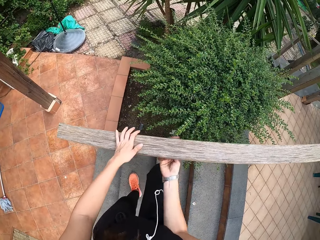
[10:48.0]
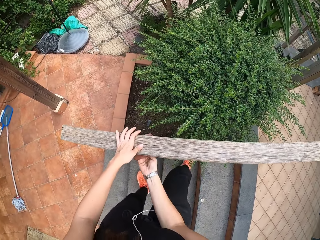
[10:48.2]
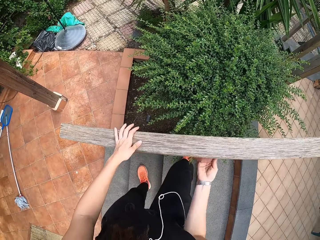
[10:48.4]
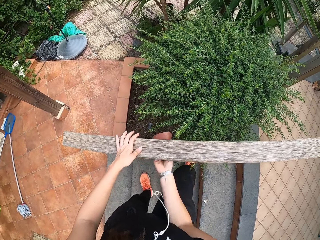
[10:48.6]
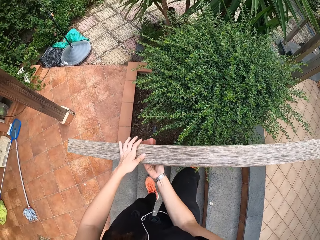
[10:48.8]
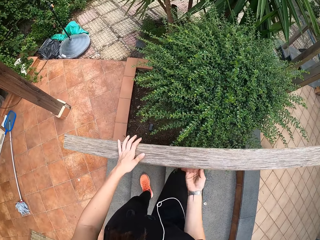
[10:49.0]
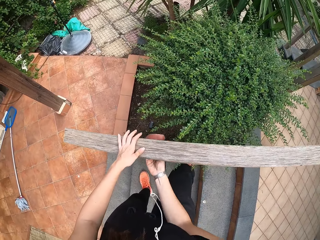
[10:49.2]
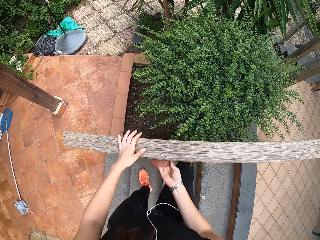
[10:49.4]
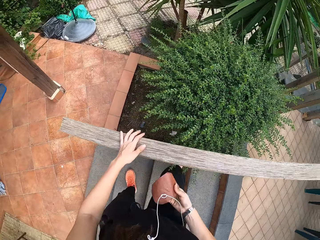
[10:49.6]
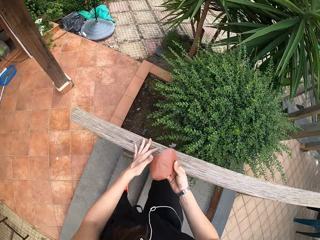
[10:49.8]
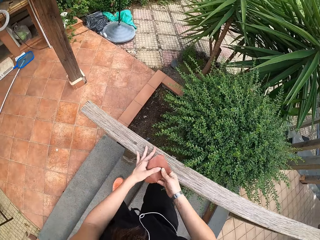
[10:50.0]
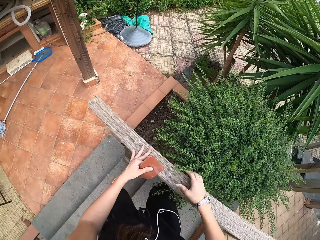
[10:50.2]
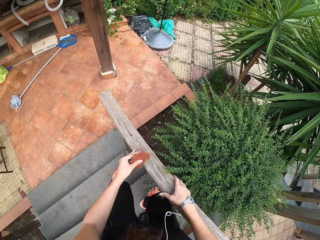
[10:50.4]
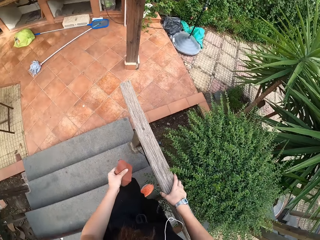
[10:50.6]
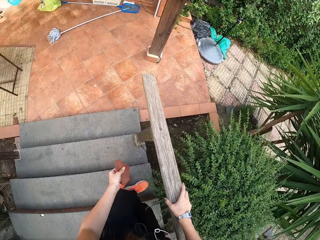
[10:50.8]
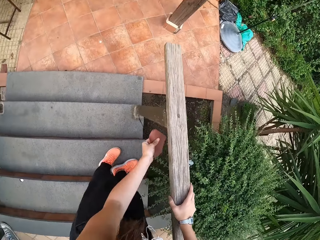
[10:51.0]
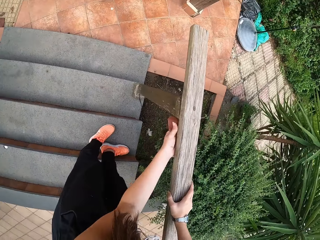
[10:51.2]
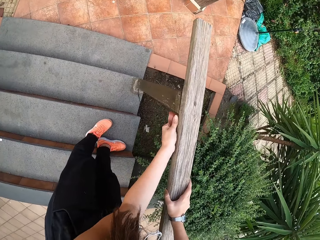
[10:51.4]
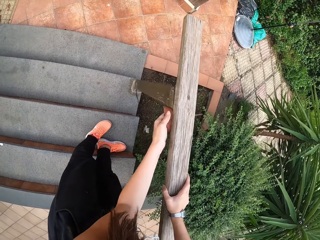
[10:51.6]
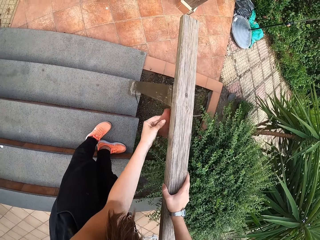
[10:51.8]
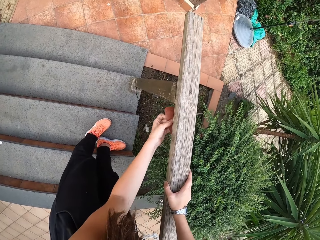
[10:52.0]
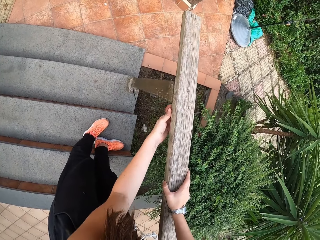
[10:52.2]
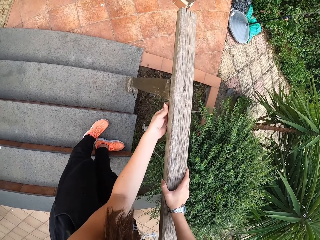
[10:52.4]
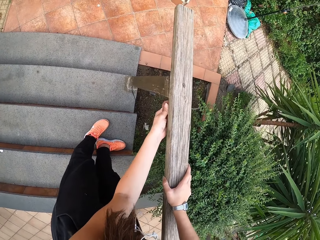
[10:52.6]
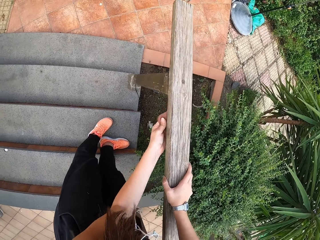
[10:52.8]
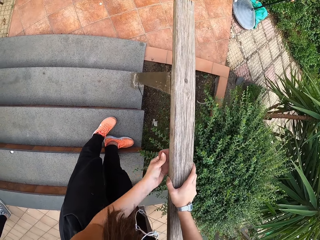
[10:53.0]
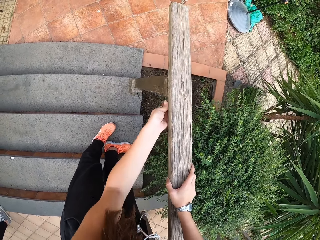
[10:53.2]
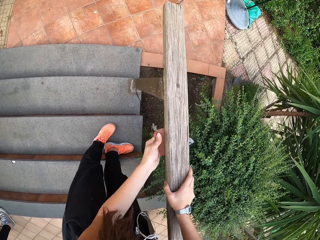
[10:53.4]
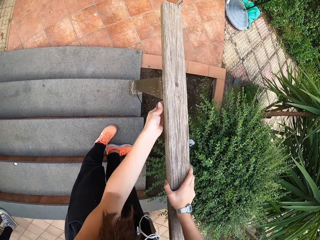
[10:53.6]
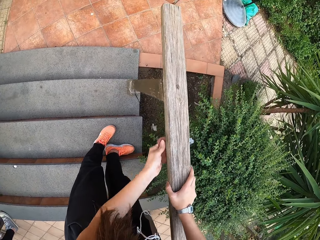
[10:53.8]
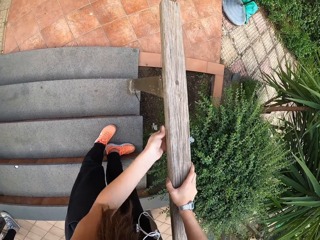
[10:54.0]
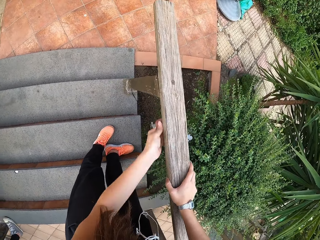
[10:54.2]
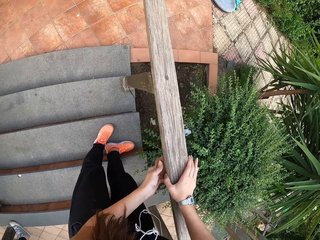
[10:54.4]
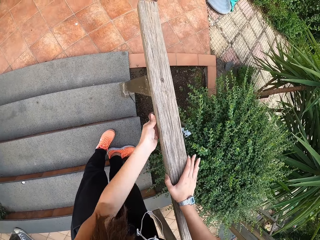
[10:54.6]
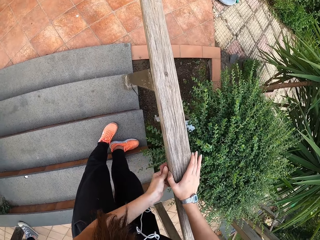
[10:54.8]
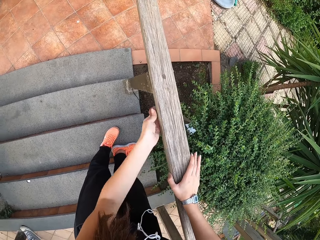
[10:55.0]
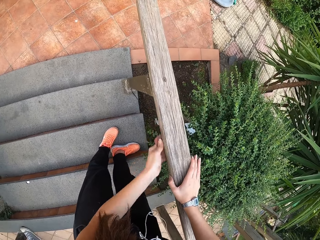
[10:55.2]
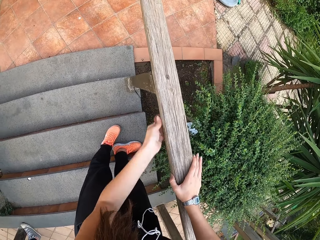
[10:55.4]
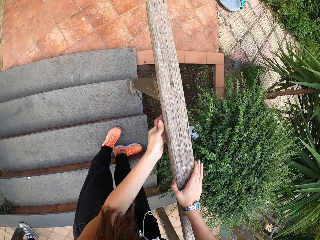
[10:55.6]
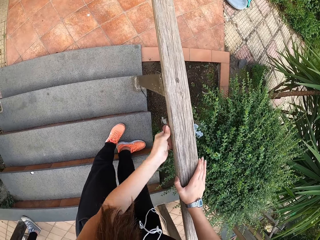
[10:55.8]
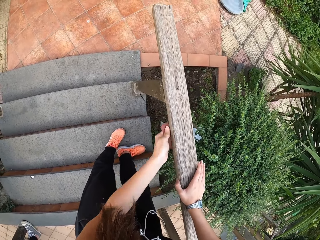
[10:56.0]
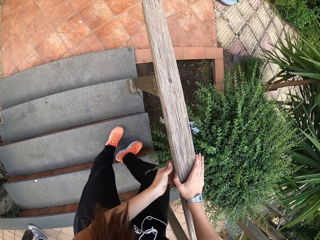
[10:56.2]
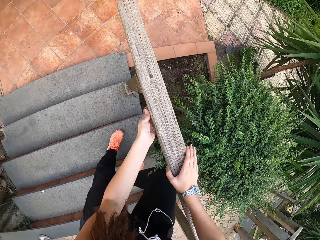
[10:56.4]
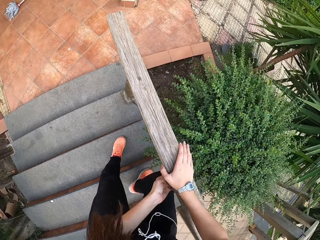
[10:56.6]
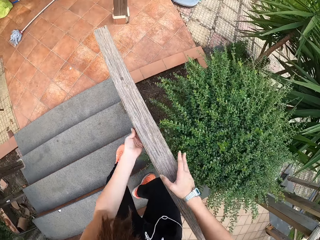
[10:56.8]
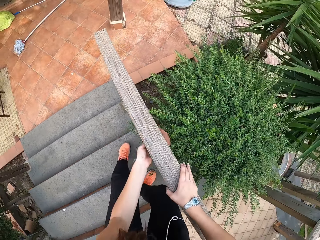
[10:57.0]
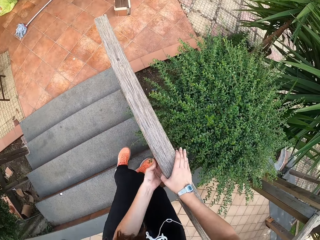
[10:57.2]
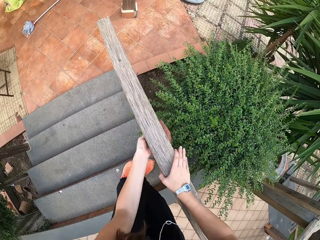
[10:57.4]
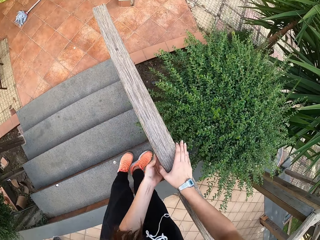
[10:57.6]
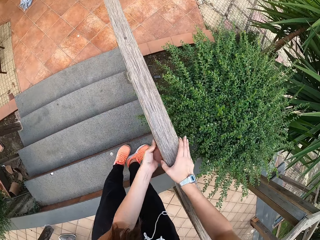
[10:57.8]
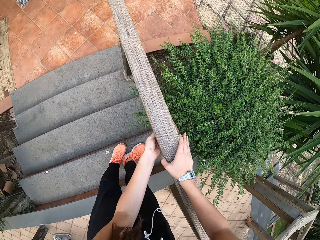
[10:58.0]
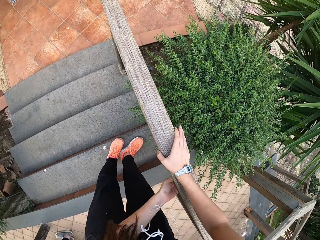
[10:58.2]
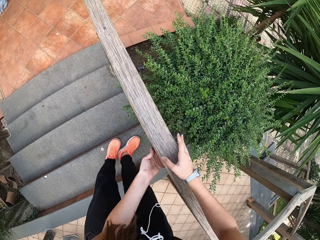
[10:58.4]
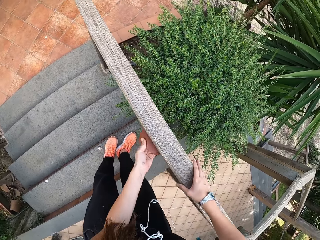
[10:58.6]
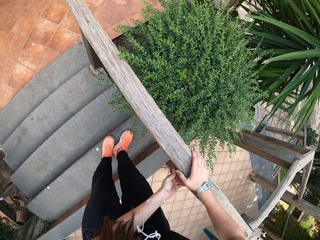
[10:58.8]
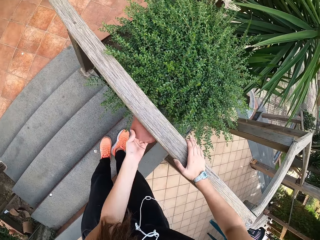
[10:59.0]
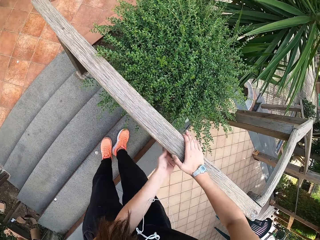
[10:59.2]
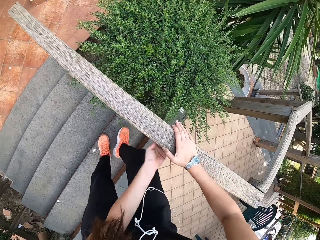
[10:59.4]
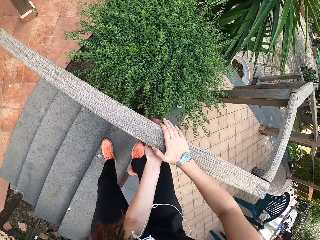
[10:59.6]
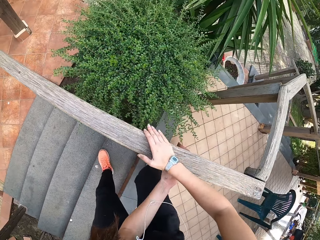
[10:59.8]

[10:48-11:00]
The camera wearer passes the sandpaper to her left hand. She sandpapers the furniture with her left hand.

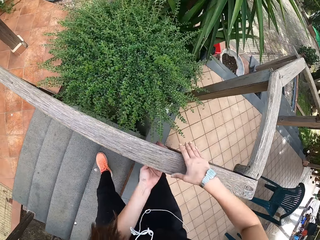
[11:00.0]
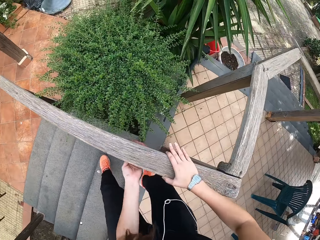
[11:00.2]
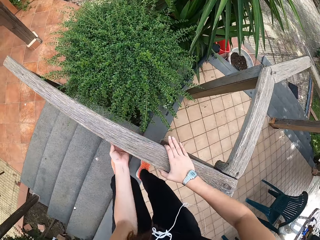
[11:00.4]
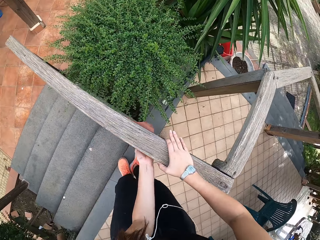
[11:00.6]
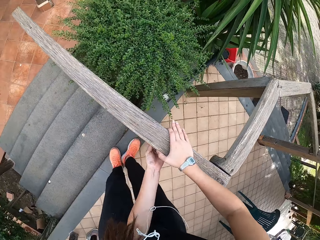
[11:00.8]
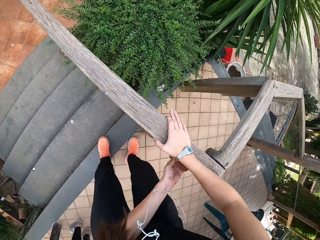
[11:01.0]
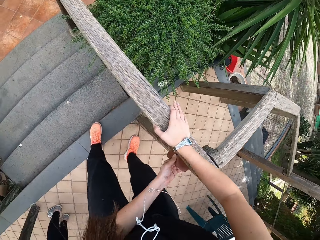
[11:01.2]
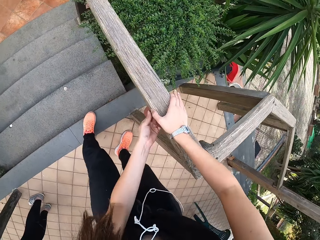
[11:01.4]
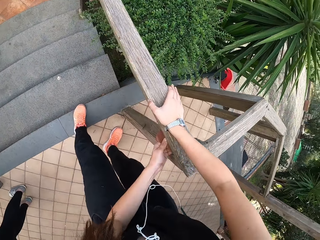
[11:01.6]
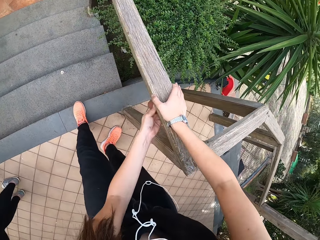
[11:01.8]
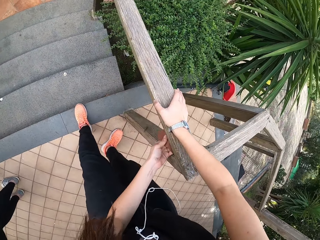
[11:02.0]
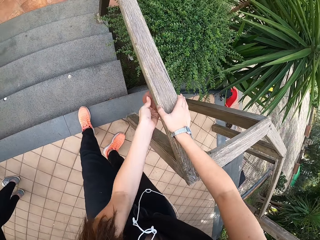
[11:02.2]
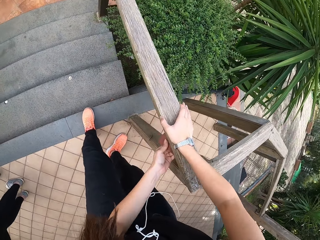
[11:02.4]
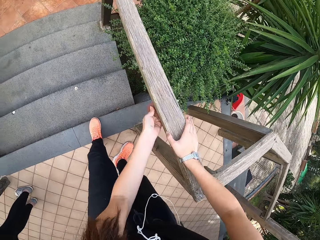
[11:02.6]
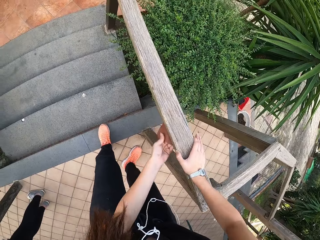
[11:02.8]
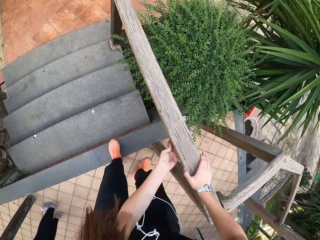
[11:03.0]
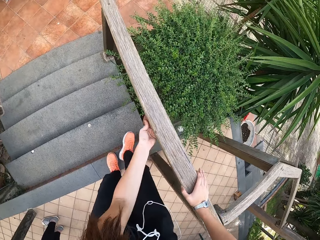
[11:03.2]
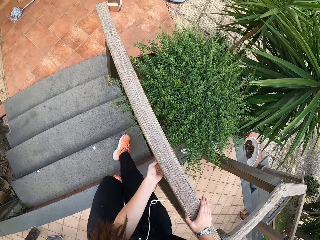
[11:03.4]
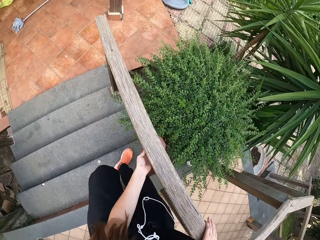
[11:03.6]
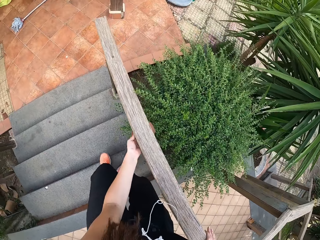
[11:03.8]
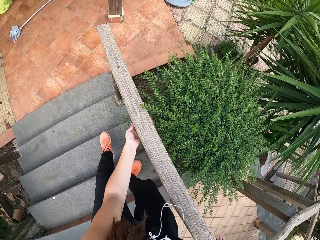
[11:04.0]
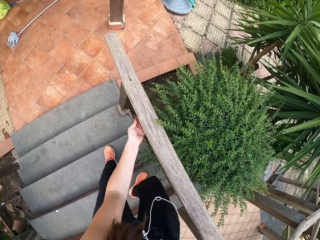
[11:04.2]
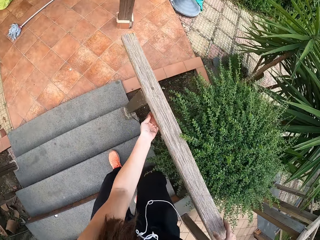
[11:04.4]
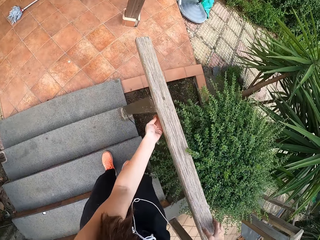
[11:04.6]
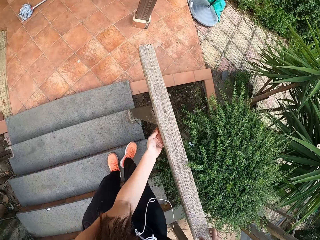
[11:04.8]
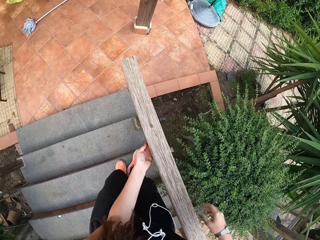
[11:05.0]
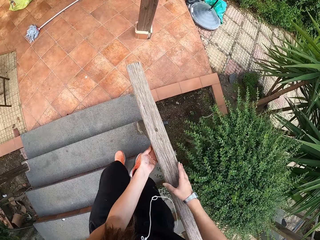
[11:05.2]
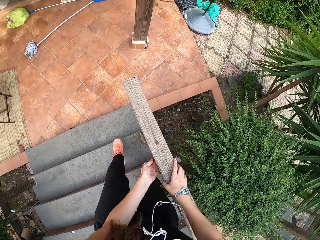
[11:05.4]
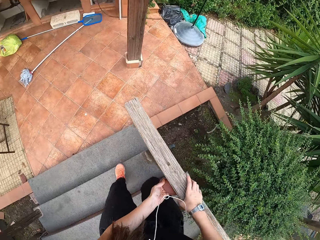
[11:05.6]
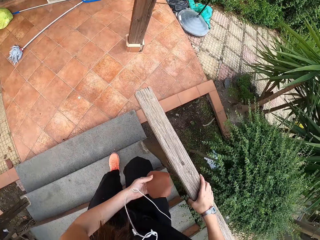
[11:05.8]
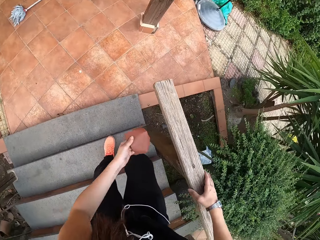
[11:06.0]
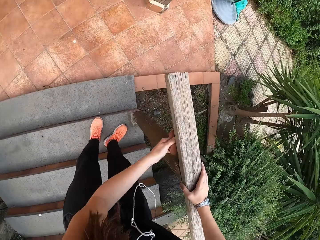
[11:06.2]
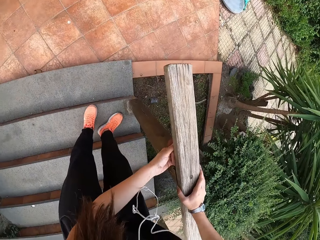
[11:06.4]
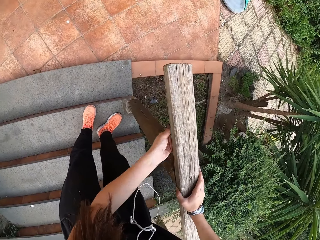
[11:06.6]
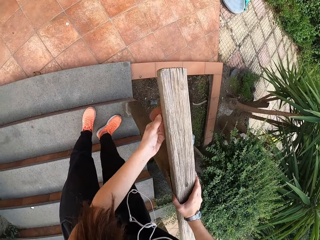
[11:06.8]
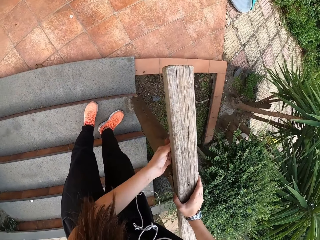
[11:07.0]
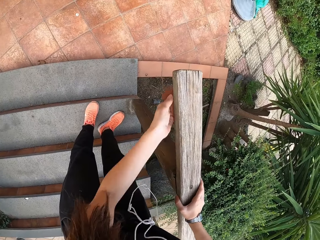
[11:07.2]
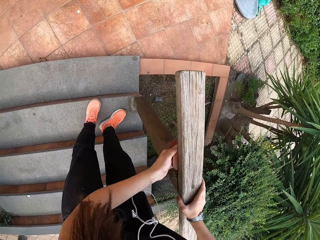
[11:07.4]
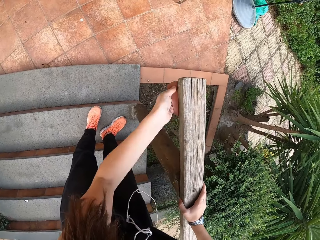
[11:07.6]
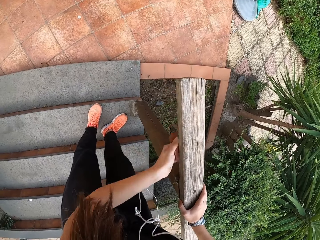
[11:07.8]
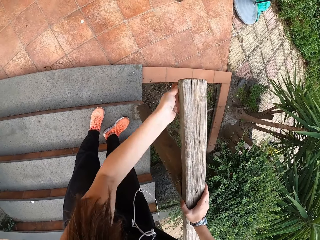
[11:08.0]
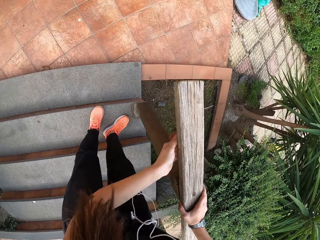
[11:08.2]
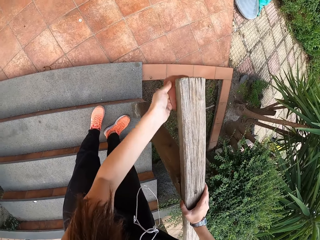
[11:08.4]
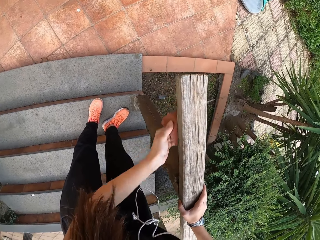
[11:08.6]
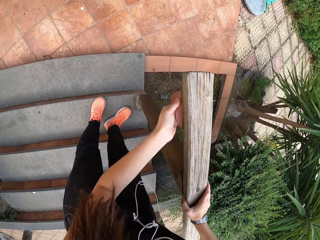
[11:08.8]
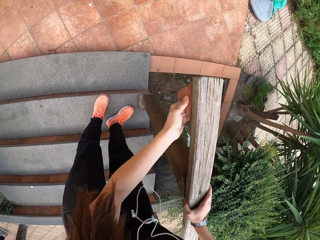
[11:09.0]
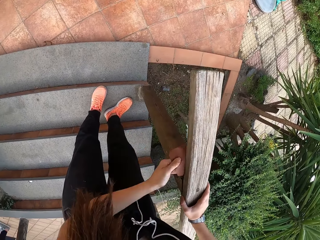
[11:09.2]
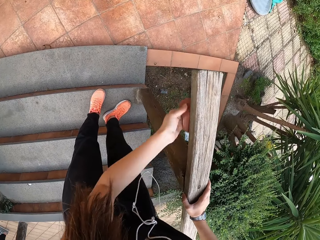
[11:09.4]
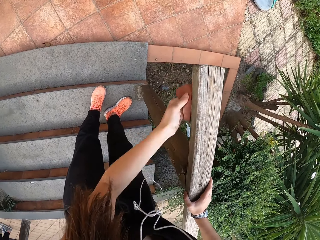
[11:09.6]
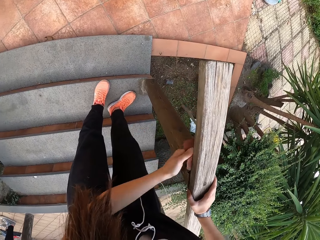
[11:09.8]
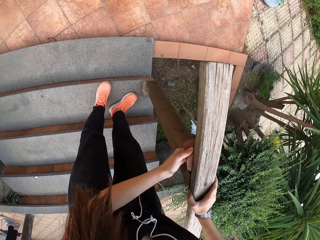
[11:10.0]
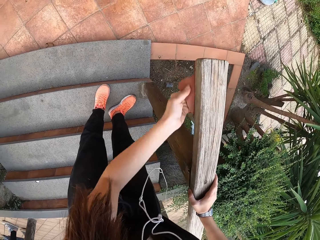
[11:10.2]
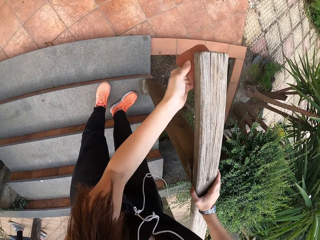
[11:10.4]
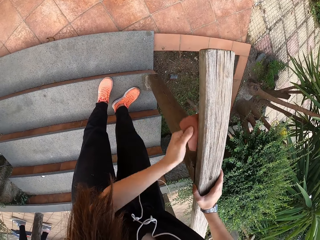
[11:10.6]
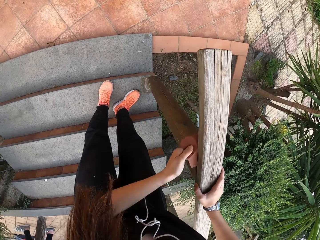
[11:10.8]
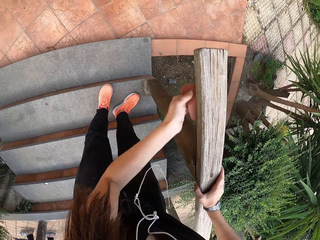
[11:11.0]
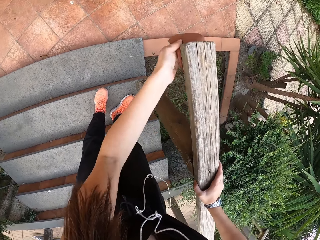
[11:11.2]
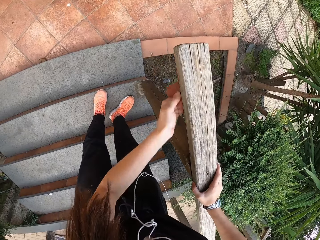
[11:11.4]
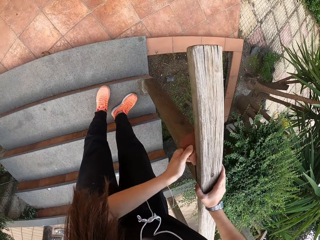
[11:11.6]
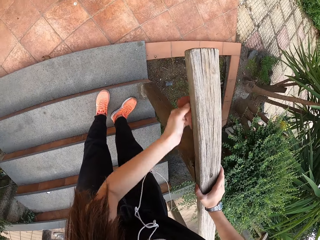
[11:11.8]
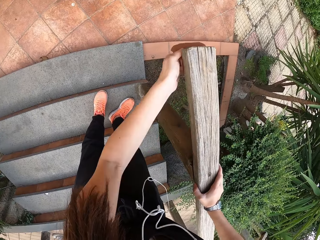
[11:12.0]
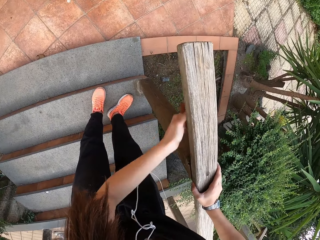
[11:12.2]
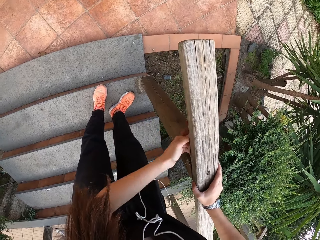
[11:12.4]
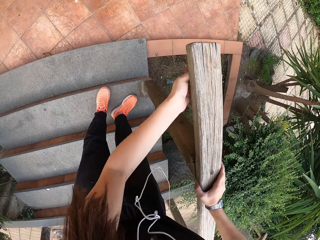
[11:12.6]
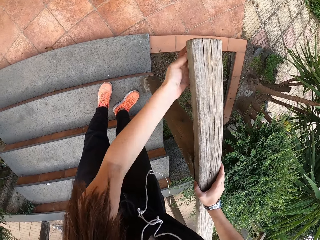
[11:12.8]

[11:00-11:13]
The camera wearer walks down the stairs.
